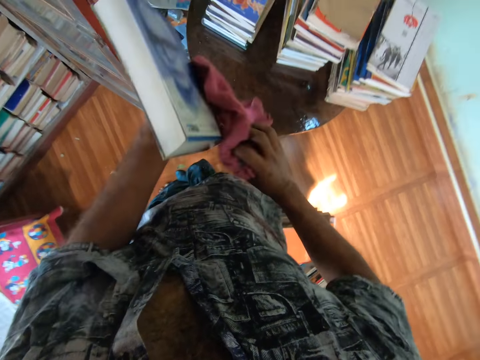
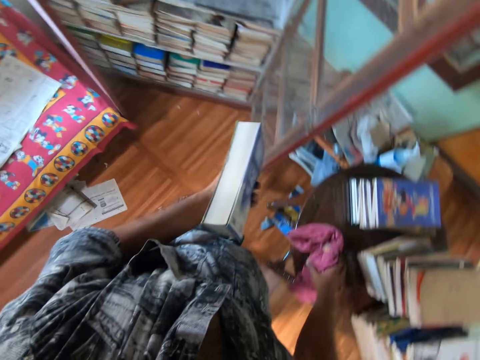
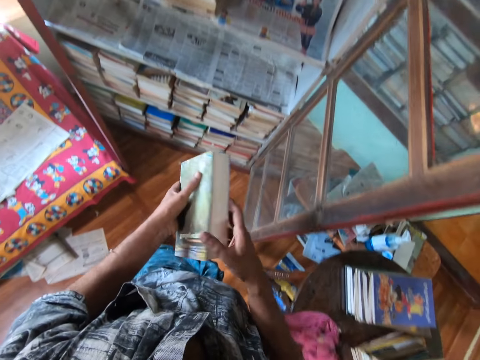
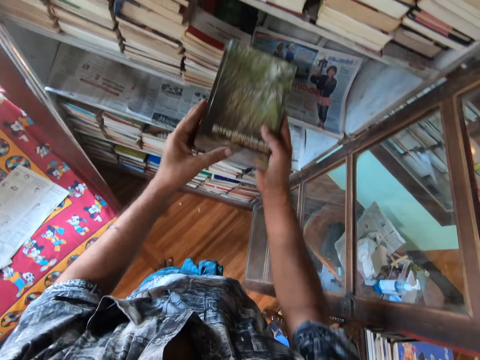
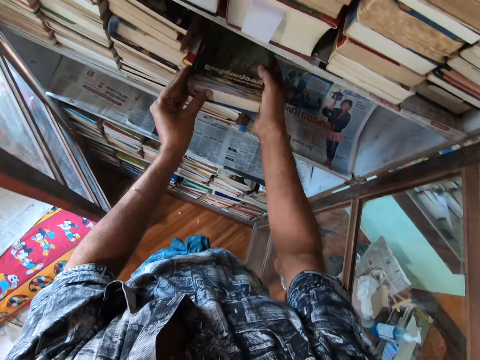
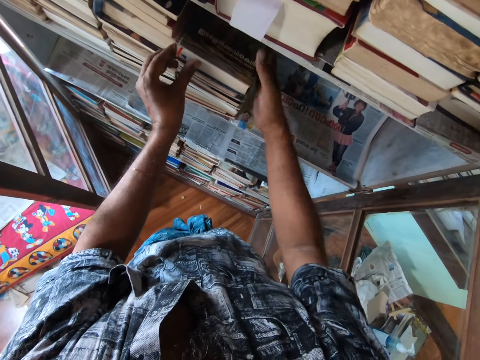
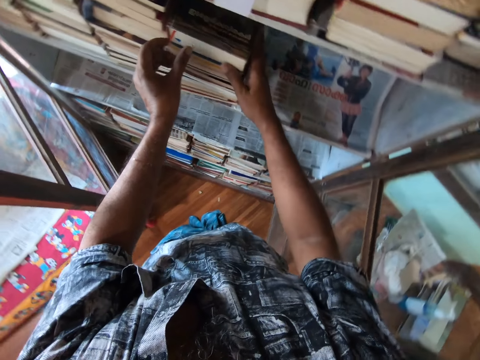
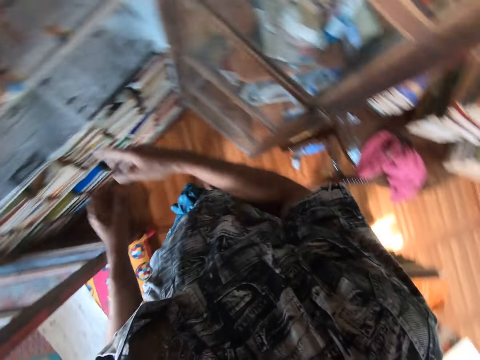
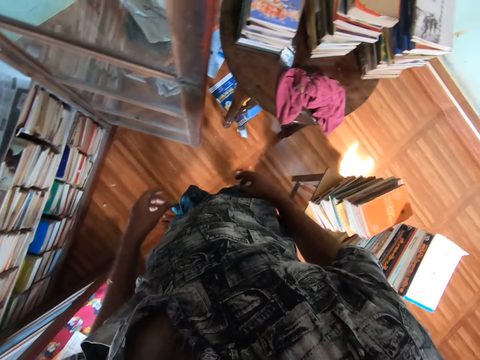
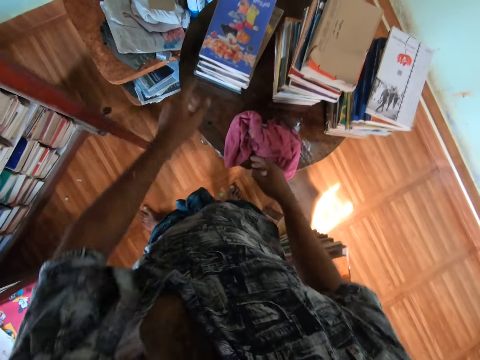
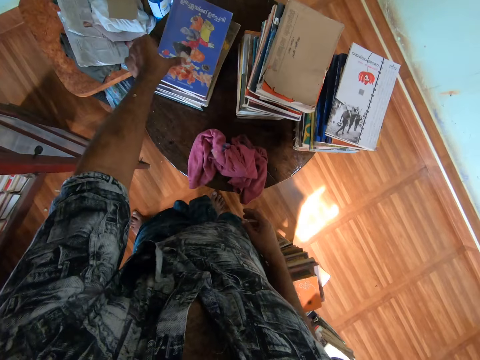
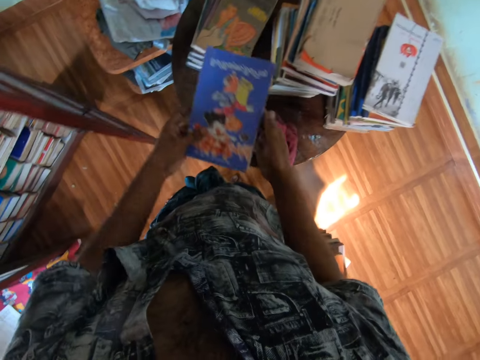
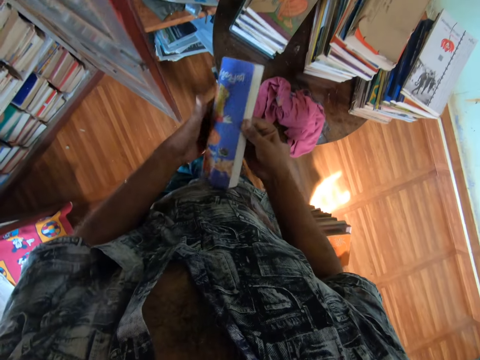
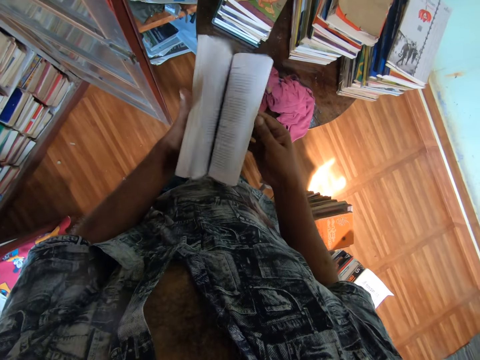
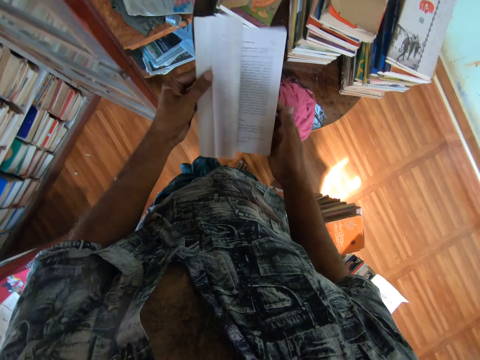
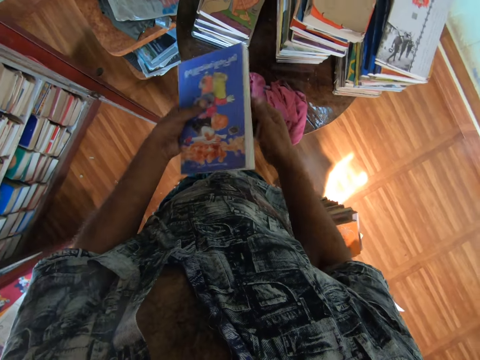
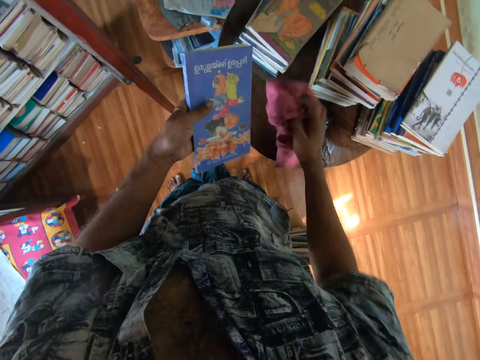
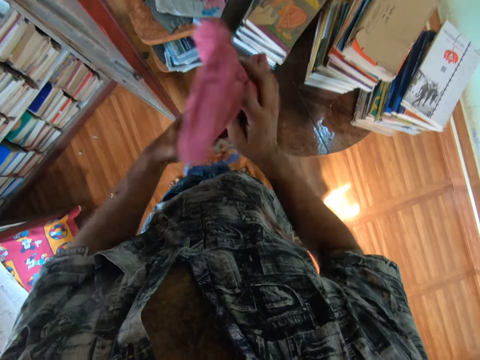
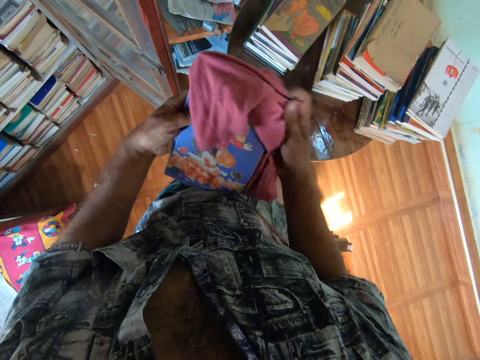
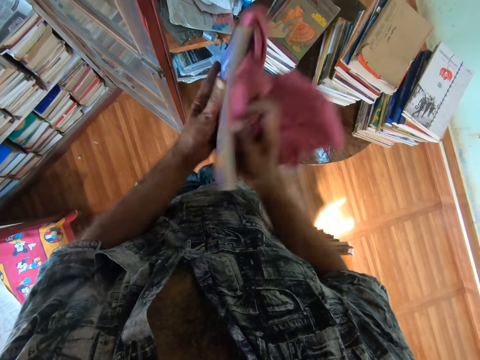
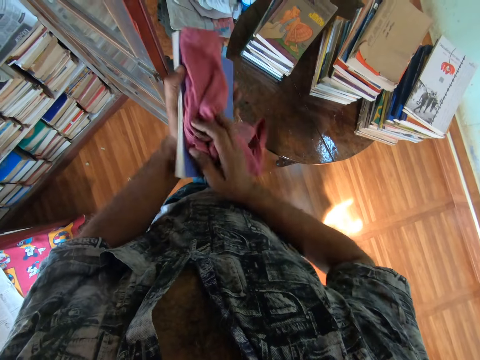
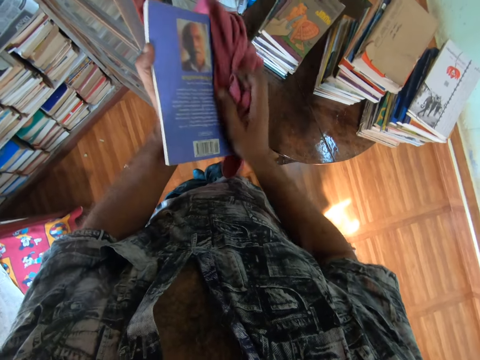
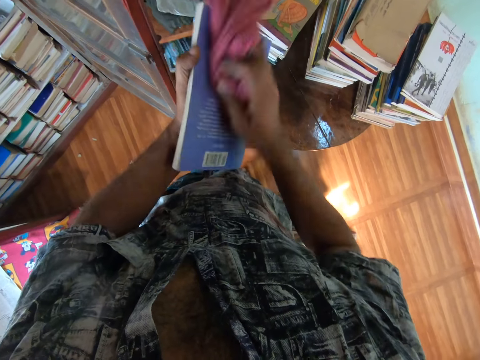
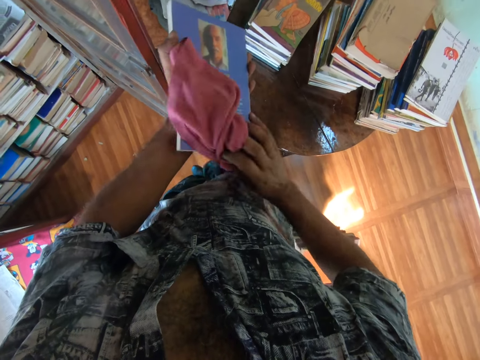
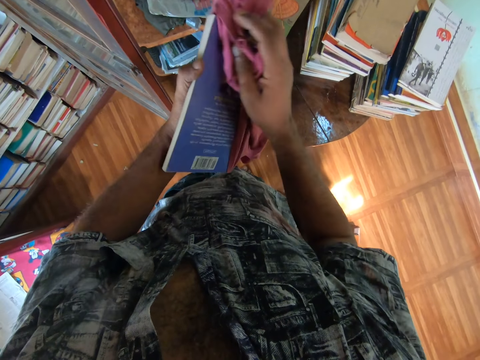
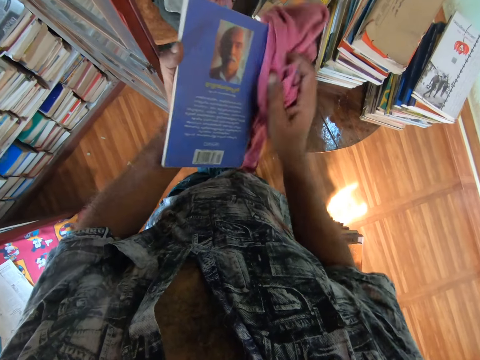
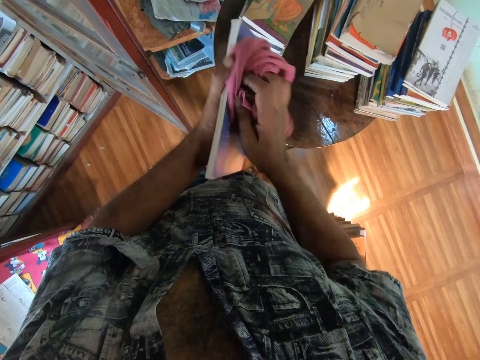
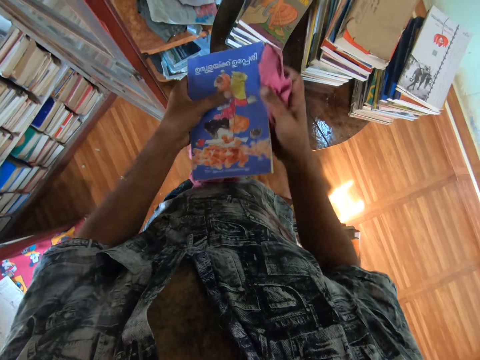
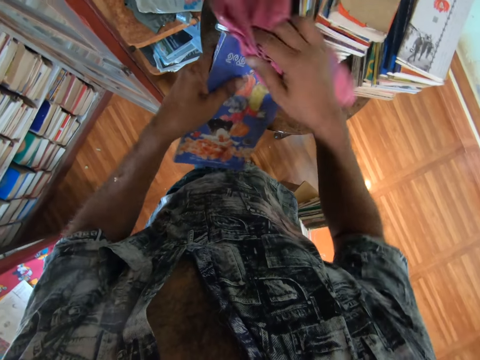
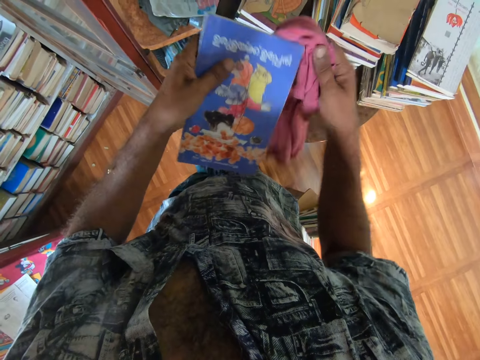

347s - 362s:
The camera wearer puts the piece of cloth on the table. He puts the book in the book shelf. He picks up a book with his left hand. He checks through the pages of the book. He picks up the piece of cloth from the table. He wipes the book with a hand towel.

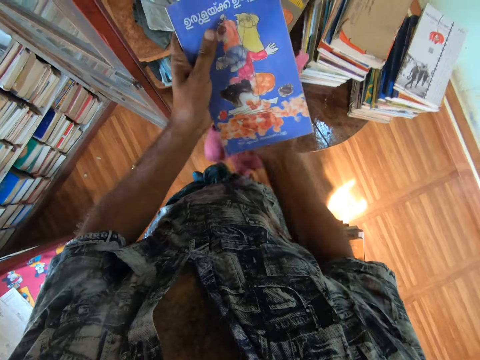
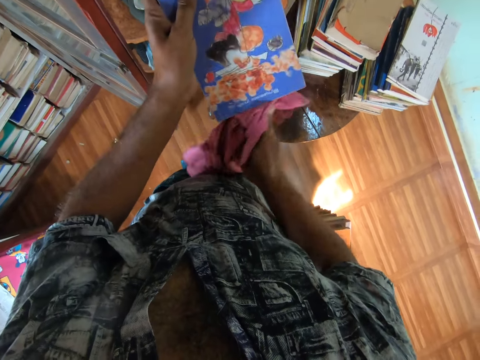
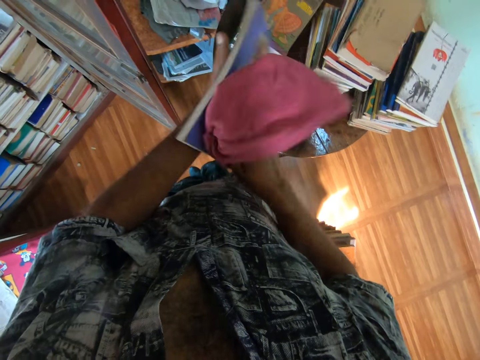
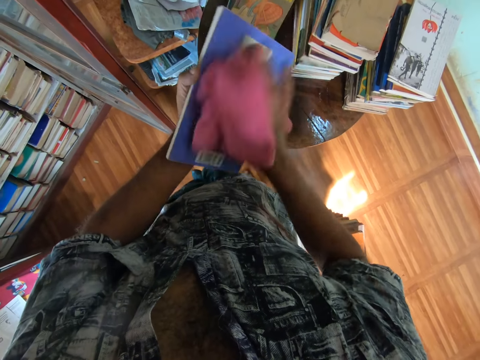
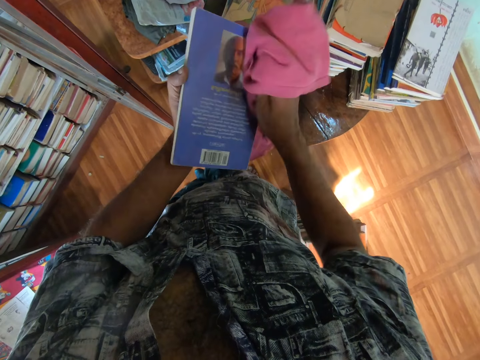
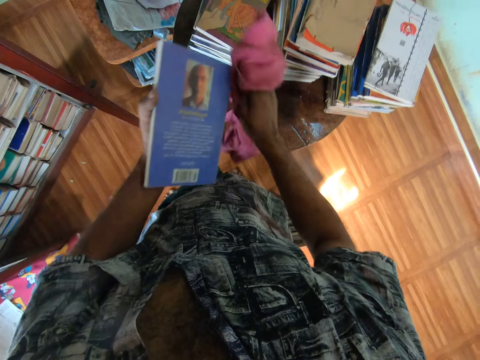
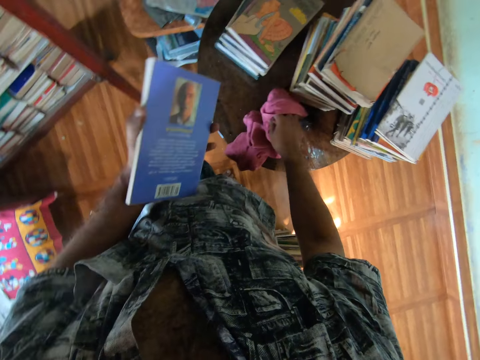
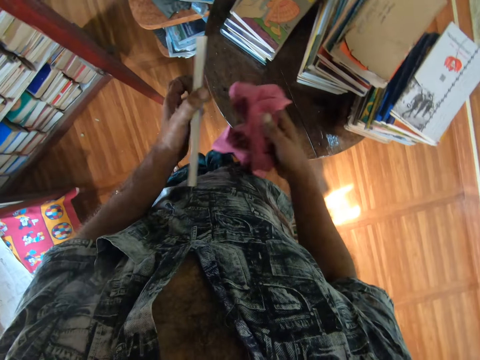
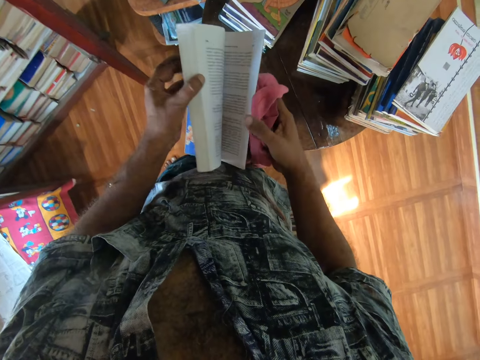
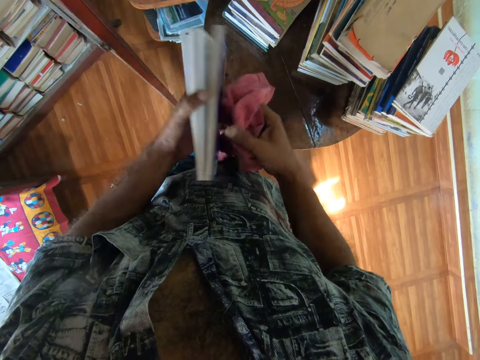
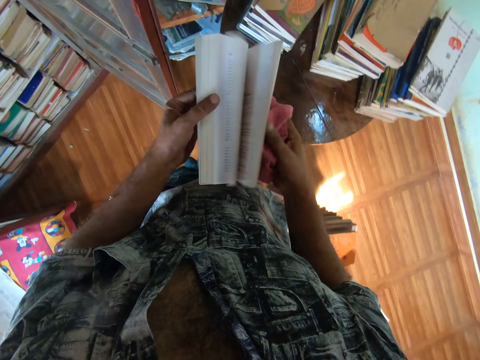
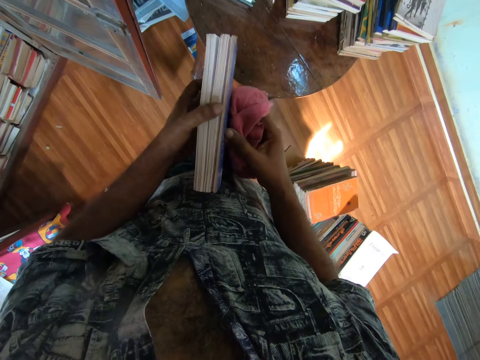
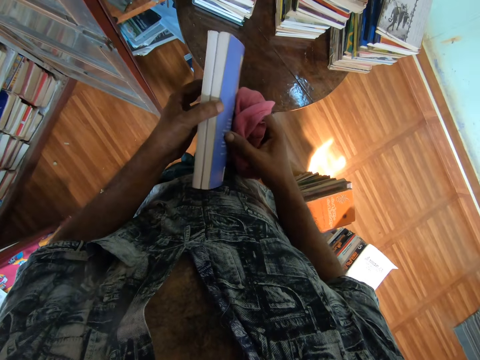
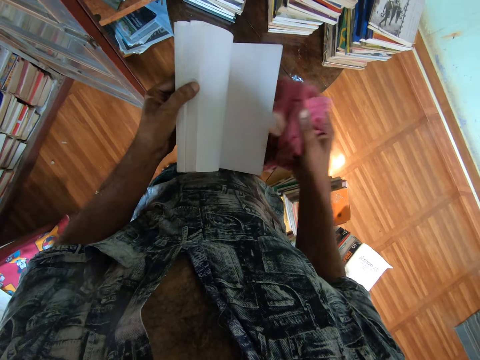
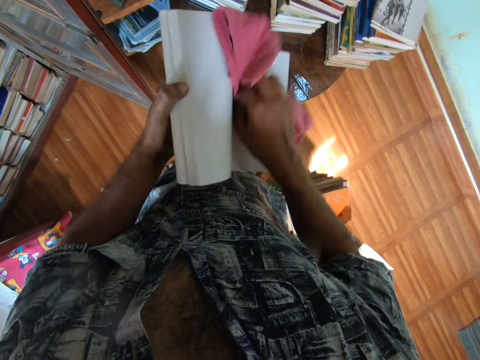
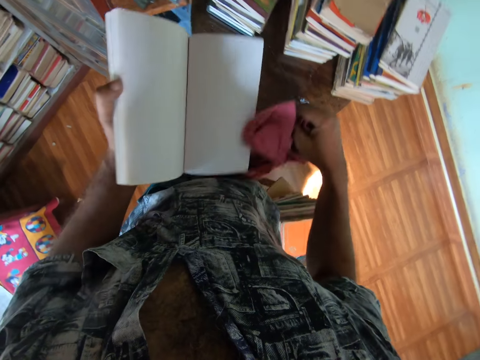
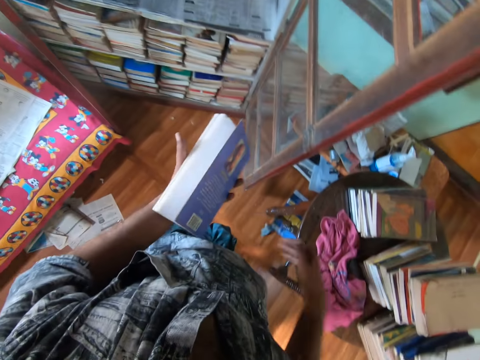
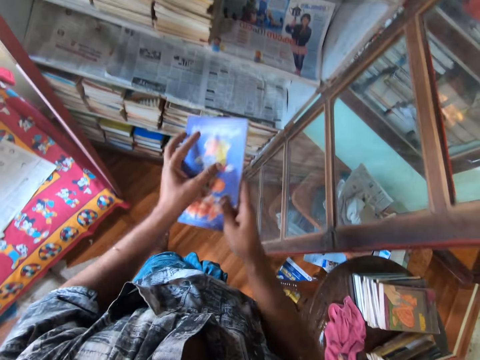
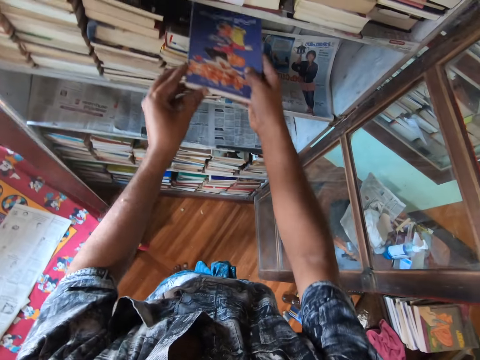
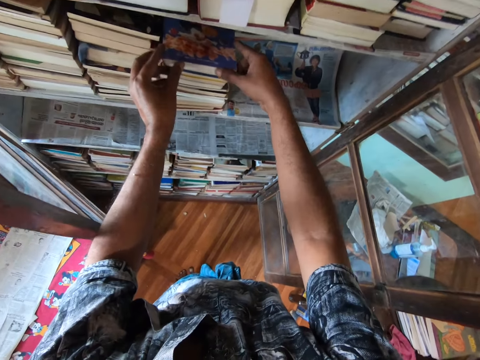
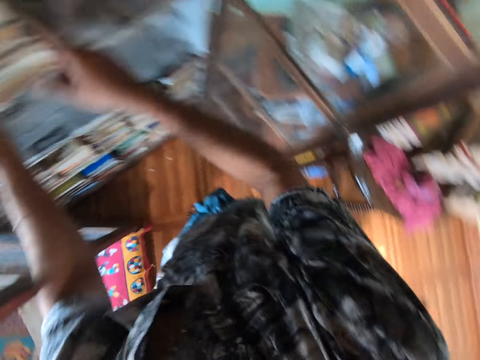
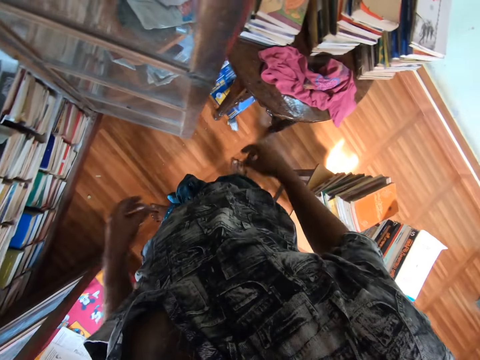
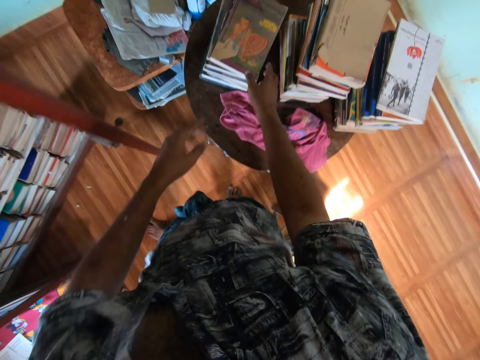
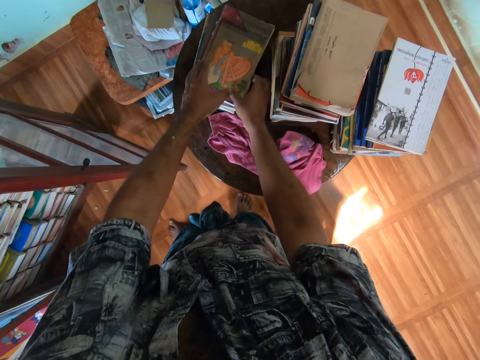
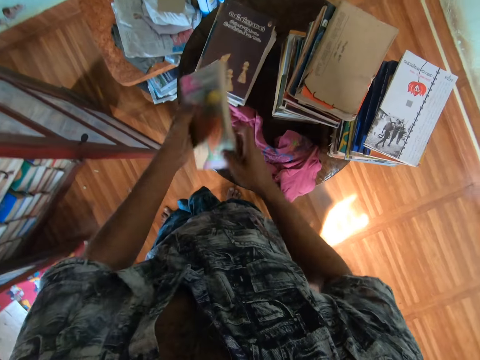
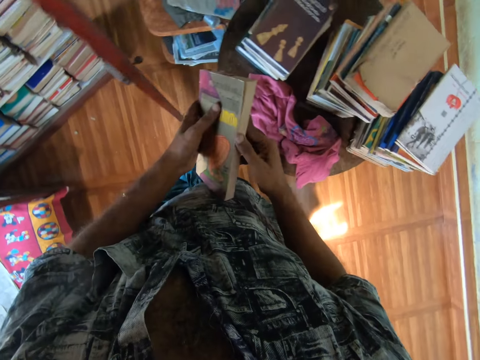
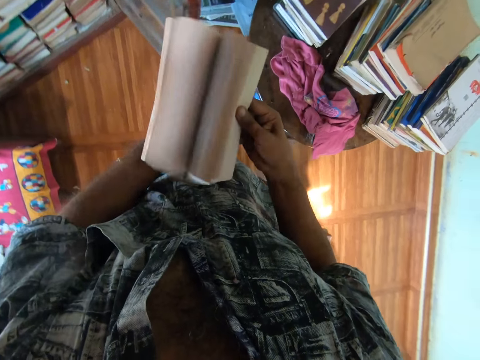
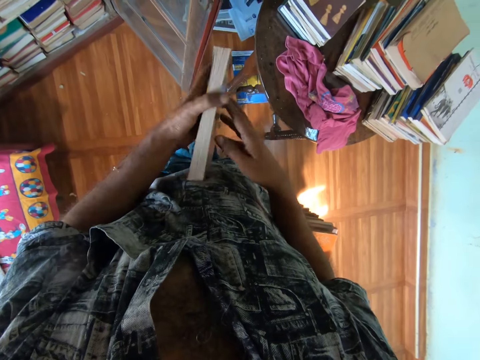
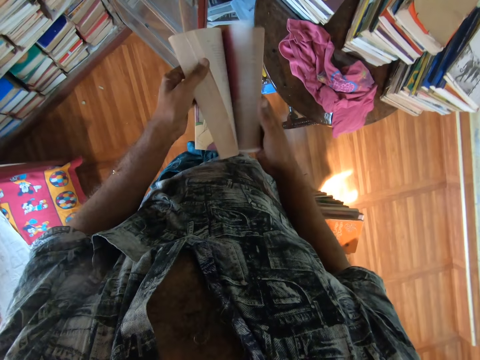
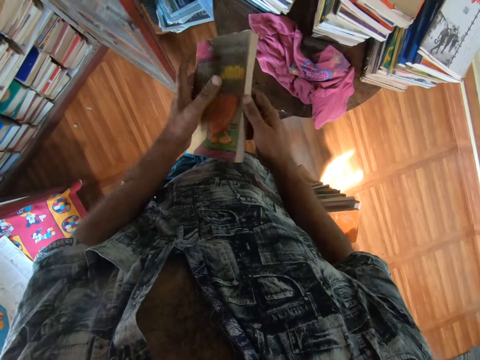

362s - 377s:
The camera wearer puts the cloth on the table. They open the book. They wipe the book with the piece of cloth. They put the cloth on the table. They put the book in the book shelf. They pick up a book from the table. They open the book and check through the pages of the book.
